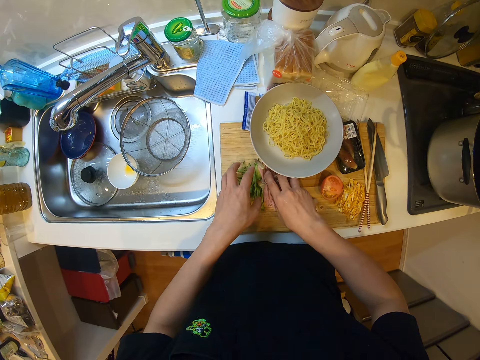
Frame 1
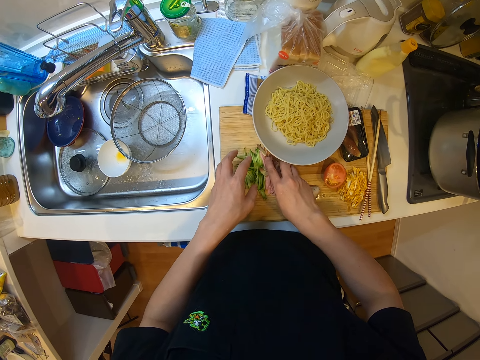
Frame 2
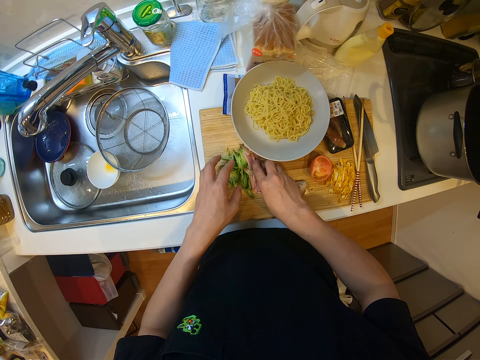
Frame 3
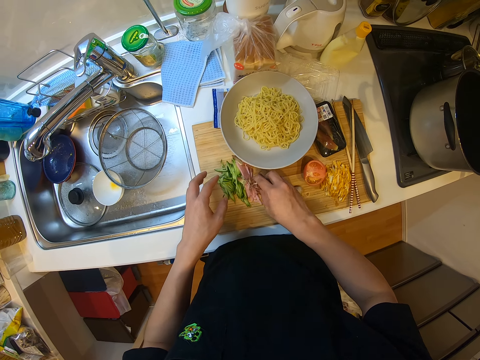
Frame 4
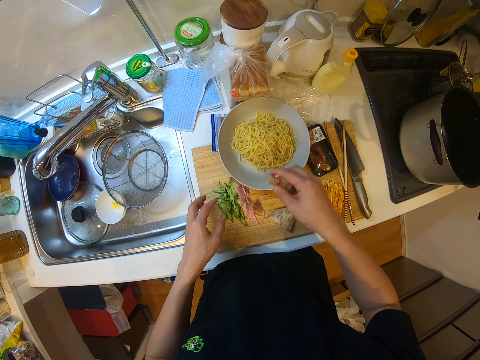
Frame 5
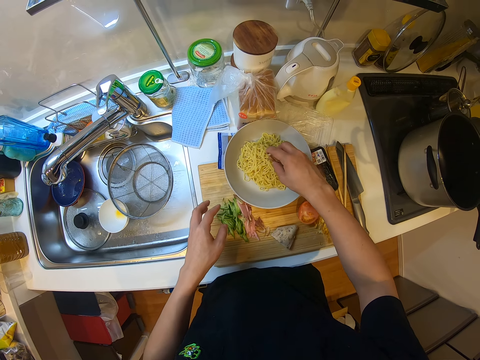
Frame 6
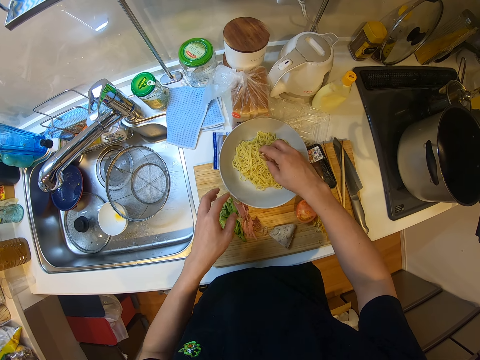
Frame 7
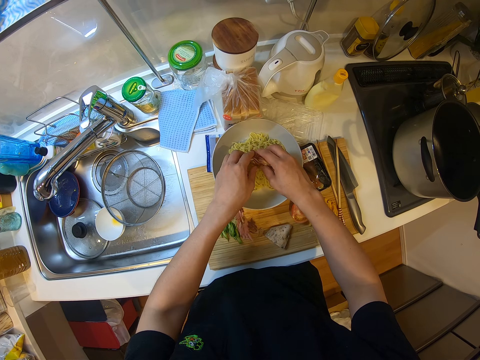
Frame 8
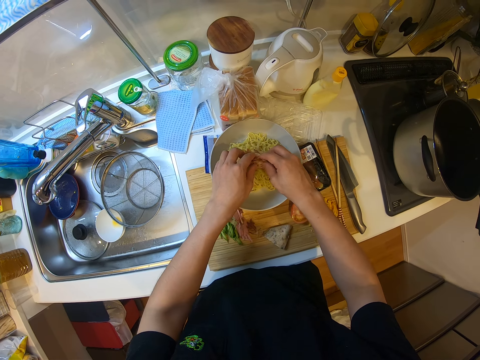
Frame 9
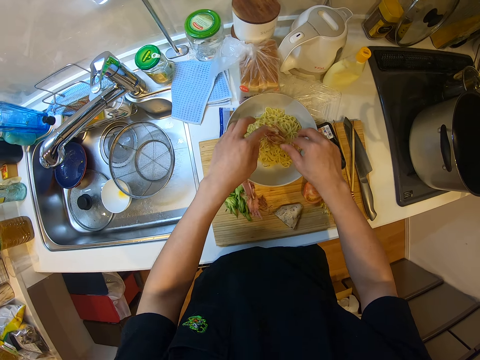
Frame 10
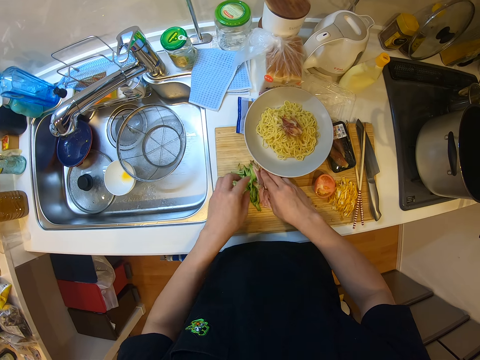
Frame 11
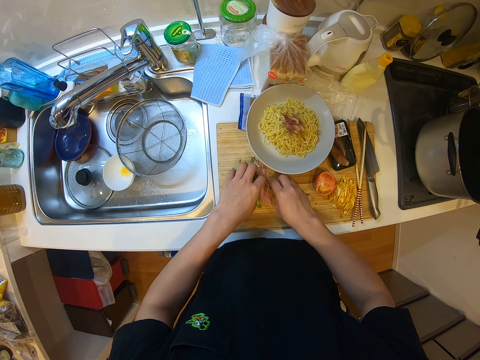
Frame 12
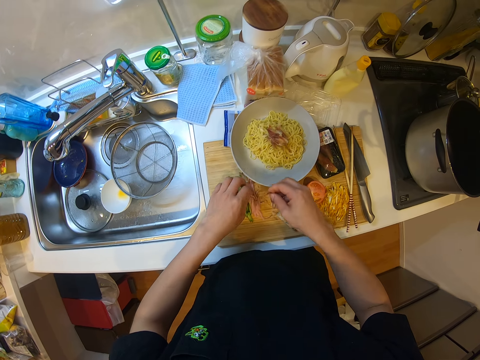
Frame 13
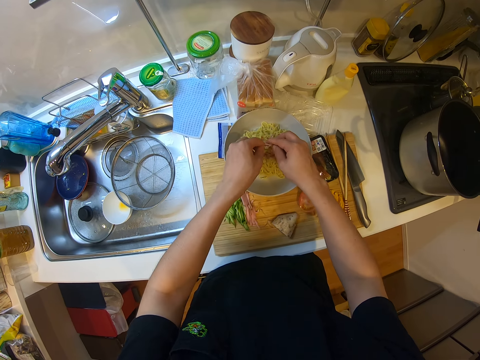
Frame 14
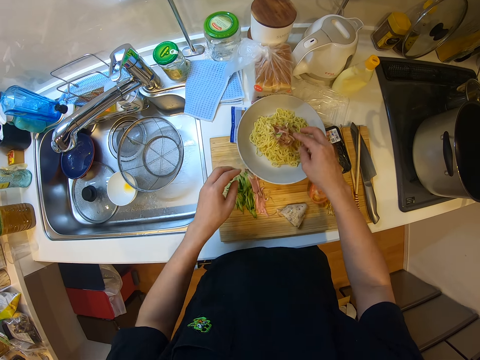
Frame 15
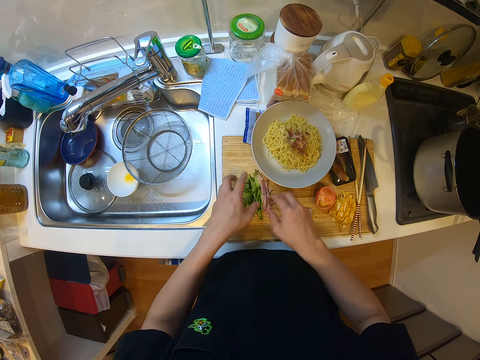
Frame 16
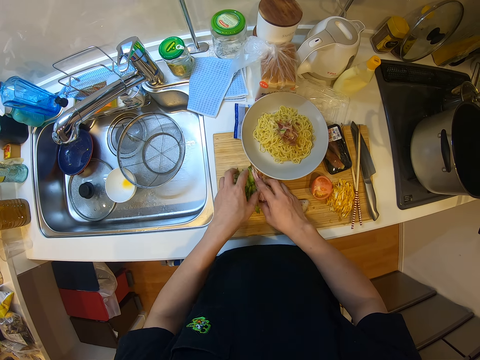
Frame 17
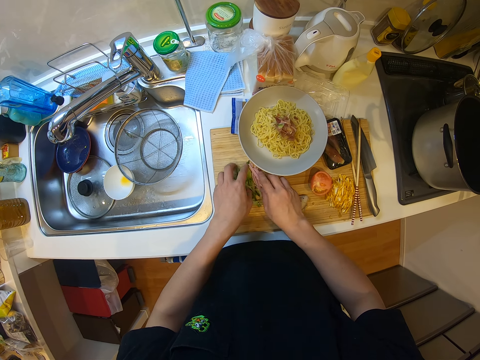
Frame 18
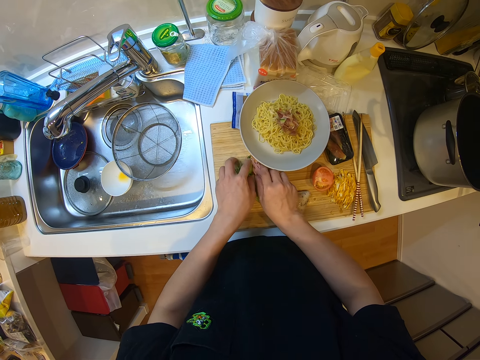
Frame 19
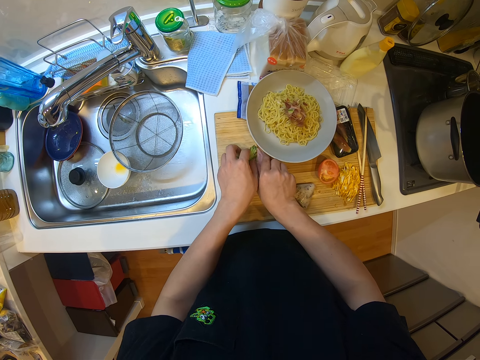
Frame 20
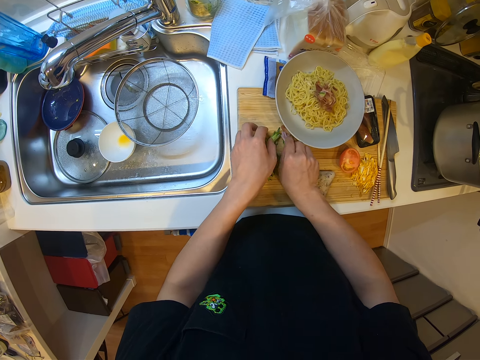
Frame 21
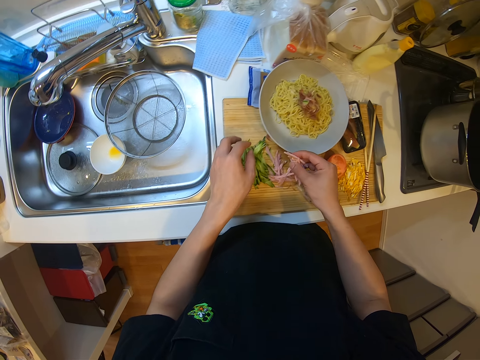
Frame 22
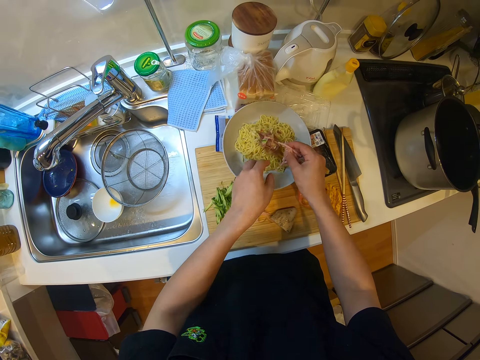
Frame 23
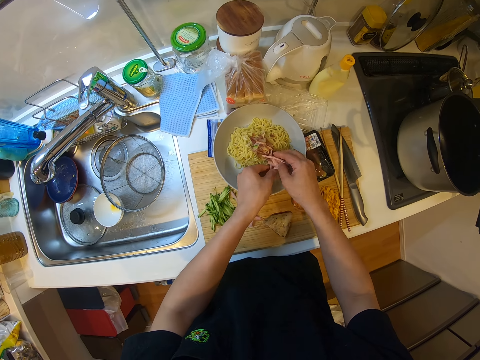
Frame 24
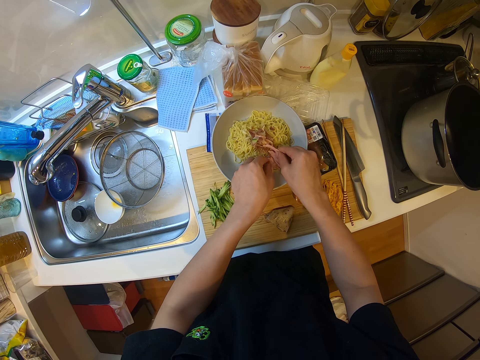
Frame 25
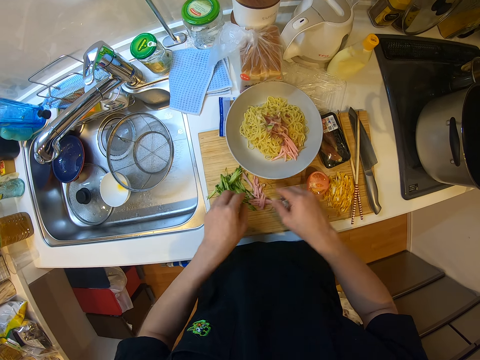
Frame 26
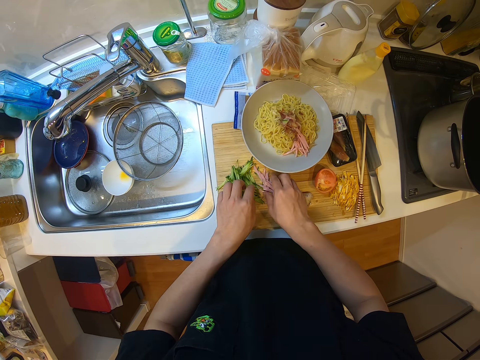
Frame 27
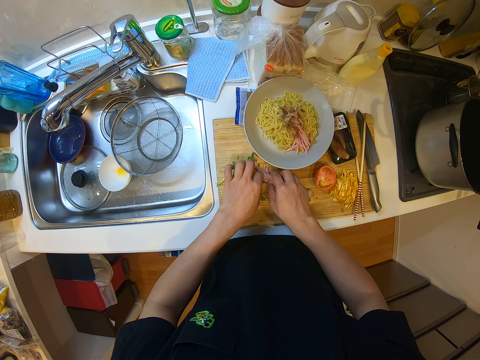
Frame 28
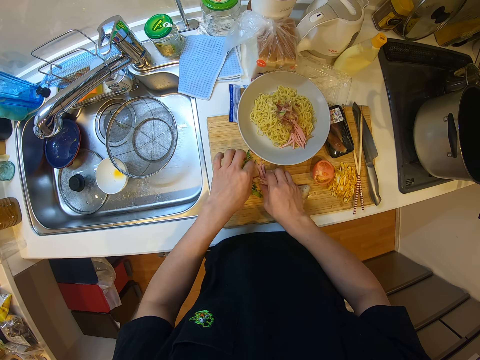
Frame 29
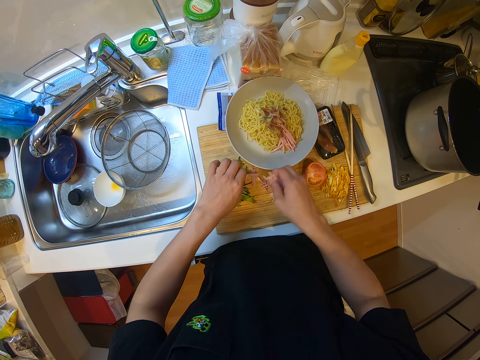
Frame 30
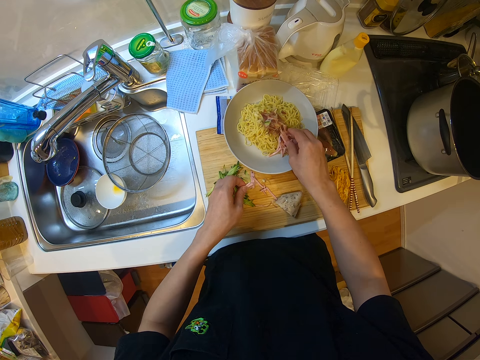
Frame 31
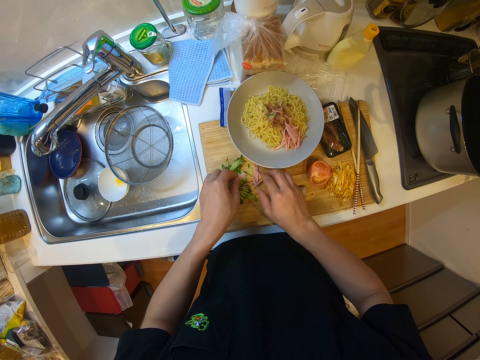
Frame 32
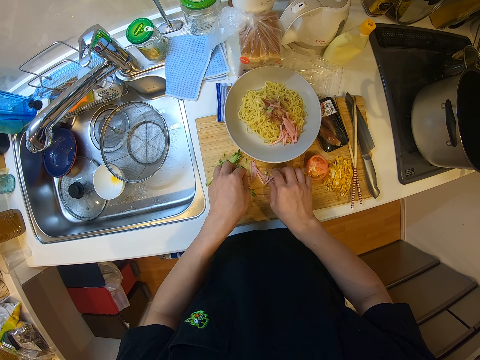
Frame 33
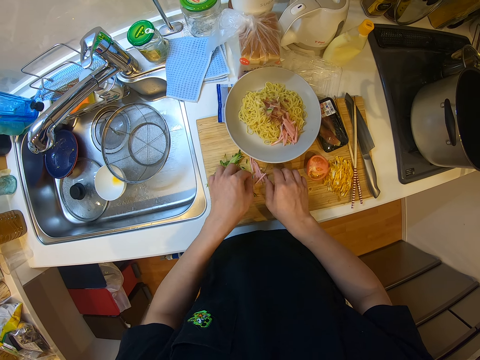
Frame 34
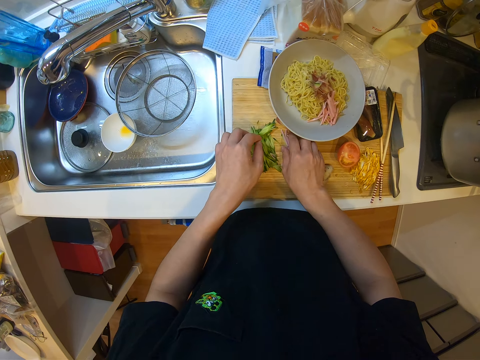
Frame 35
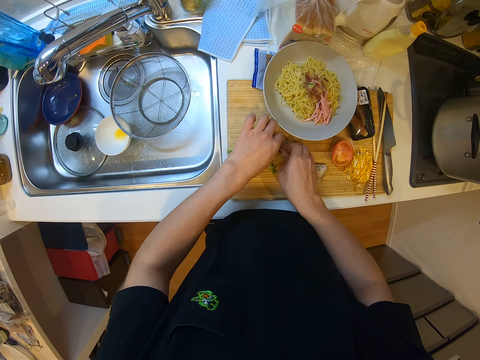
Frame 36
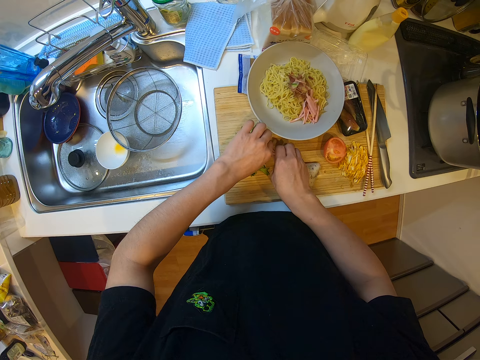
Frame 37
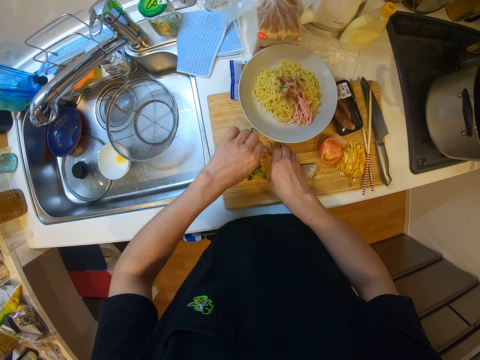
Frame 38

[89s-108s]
The camera wearer picks chopped onions. They arrange the vegetables on the noodles in the glass plate. They pick chopped onions. They place the chopped onions on the spaghetti. They pick chopped onions. They place the chopped onions on the spaghetti. They pick chopped onions. They place the chopped onions on the spaghetti. They pick chopped onions.

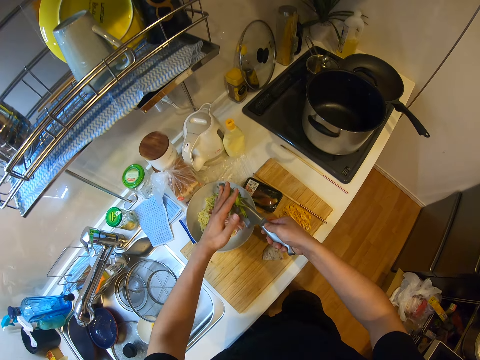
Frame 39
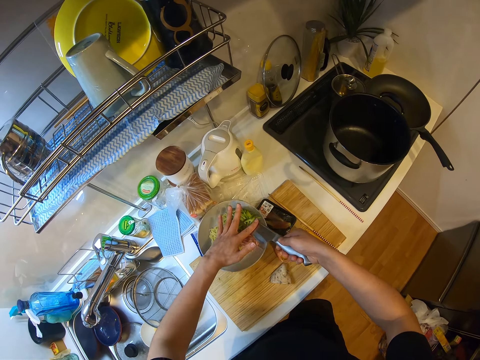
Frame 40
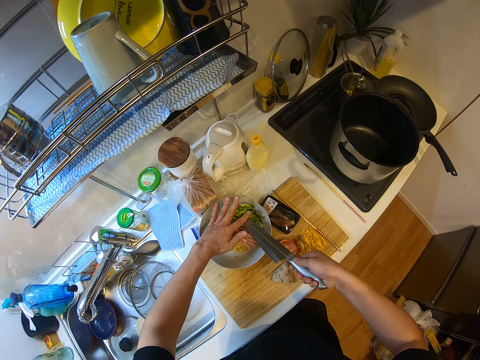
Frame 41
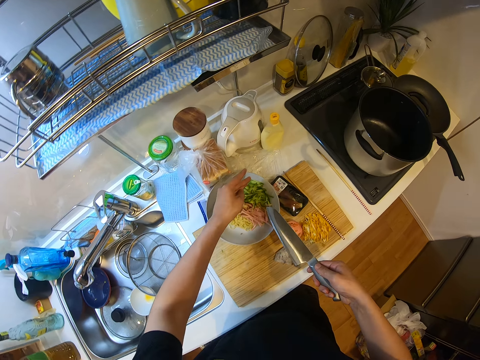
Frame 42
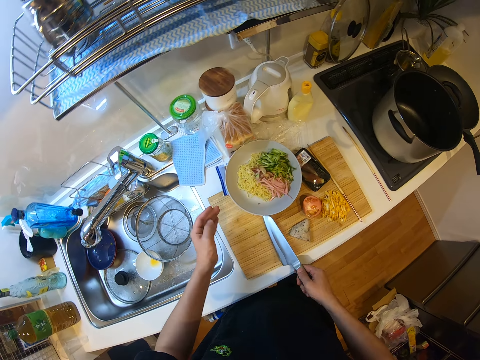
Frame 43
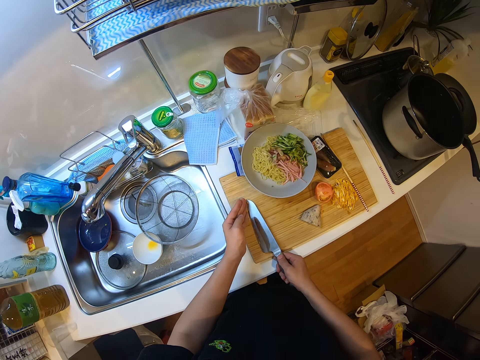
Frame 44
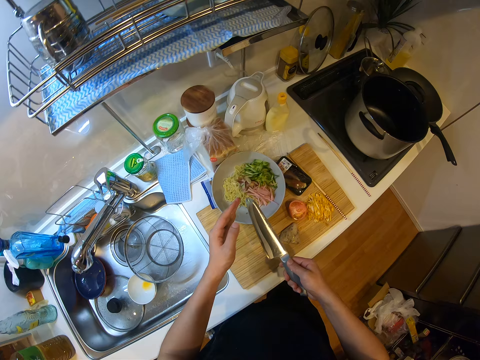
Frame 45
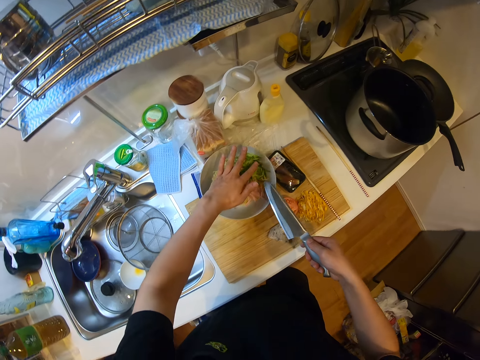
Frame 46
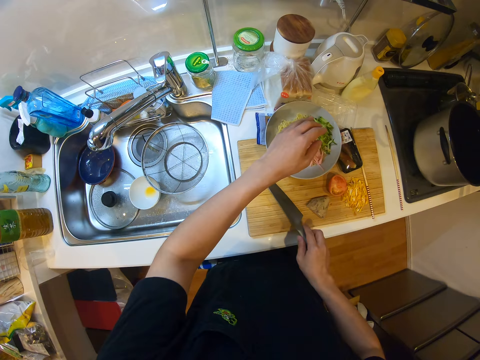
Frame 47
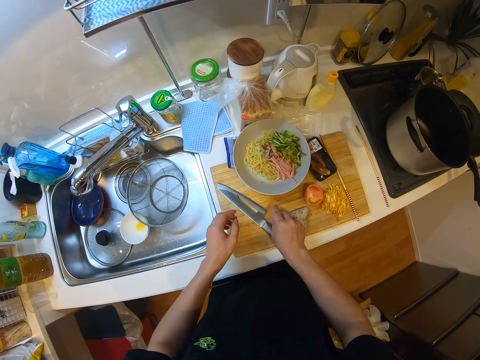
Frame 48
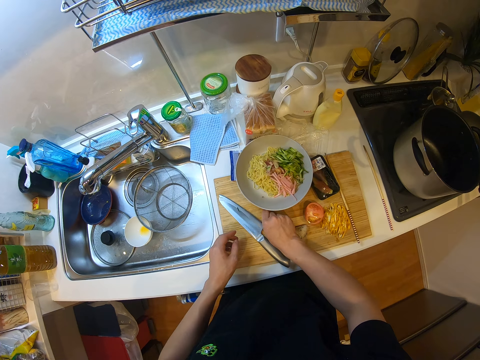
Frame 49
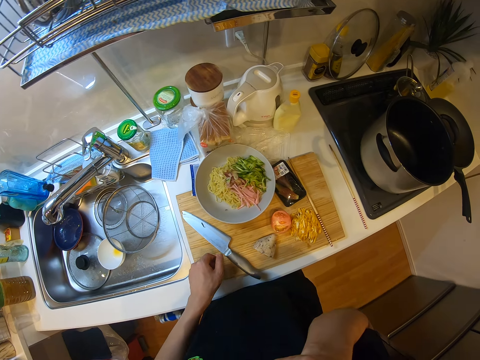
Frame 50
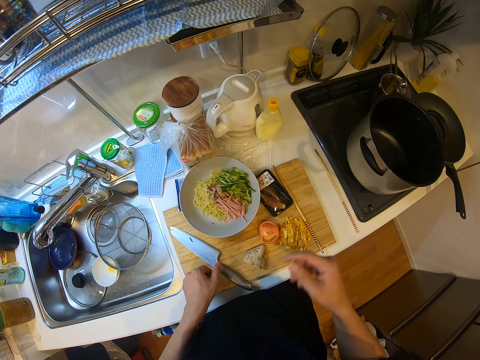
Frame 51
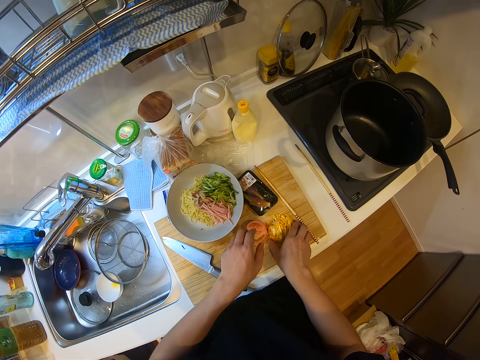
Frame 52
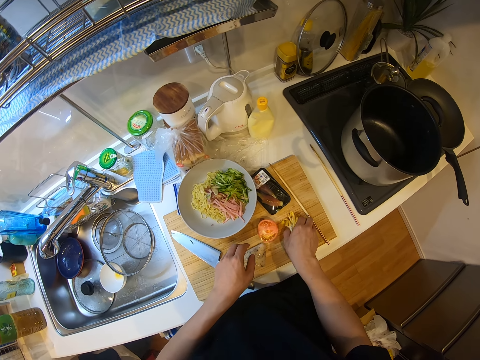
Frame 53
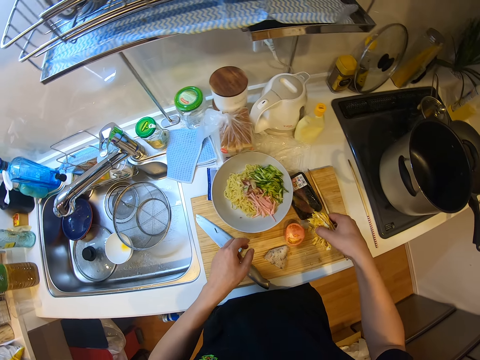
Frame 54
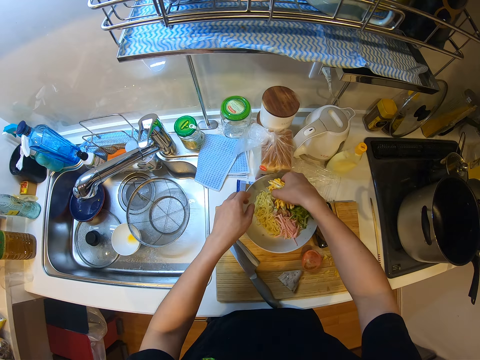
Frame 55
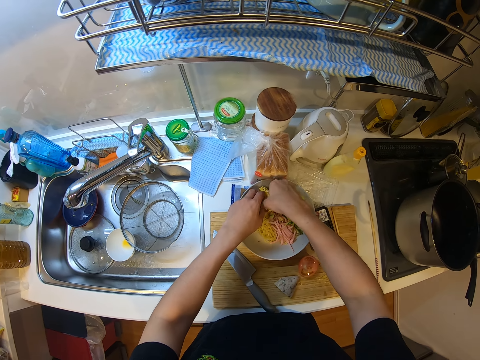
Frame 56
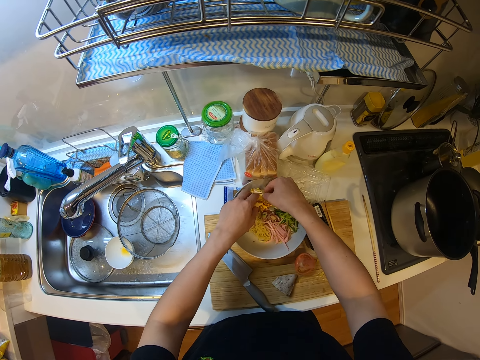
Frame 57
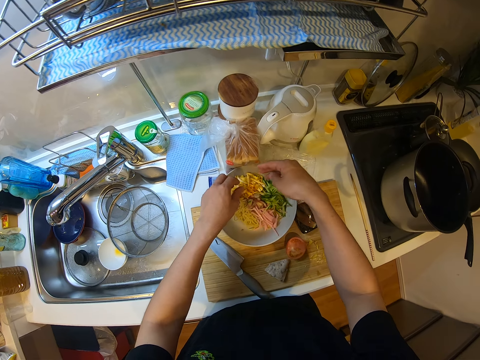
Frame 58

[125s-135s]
The camera wearer places the vegetables on the knife on the noodles. He picks the chopped green capsicum with the knife. He places the chopped green capsicum on the spaghetti. He places the knife on the chopping board. He picks up small strands of vegetables from the chopping board. He puts the small strands of vegetable in his mouth. He packs some vegetables from the chopping board with his right hand. He properly places it on the noodles in the glass plate.
